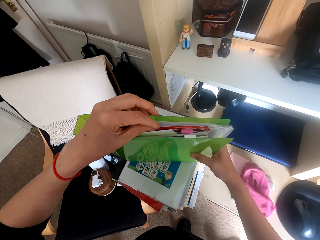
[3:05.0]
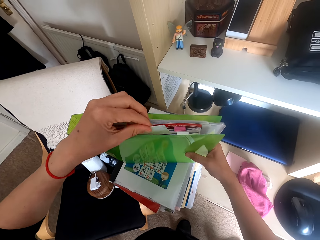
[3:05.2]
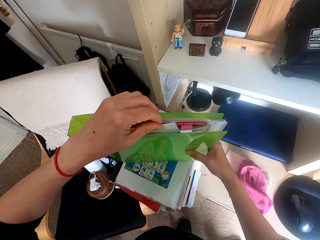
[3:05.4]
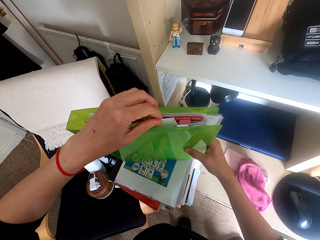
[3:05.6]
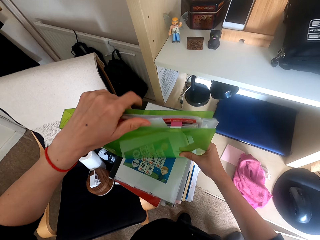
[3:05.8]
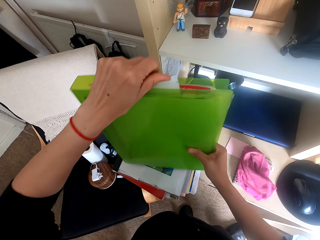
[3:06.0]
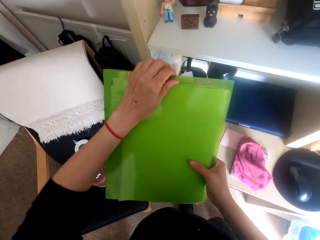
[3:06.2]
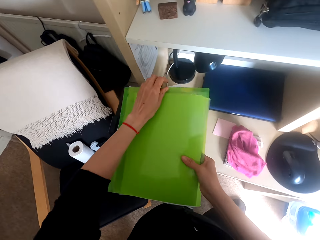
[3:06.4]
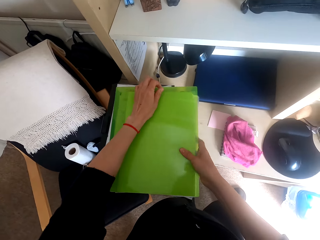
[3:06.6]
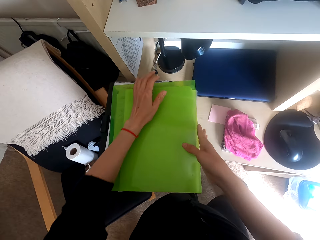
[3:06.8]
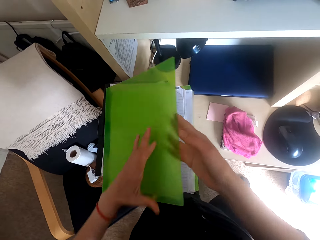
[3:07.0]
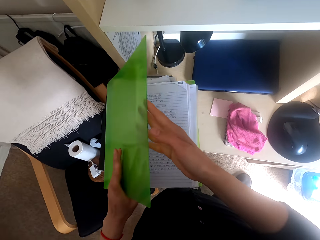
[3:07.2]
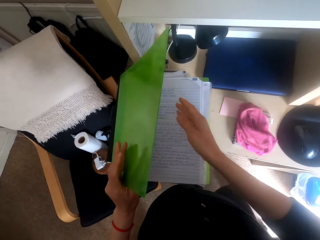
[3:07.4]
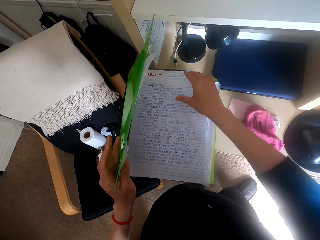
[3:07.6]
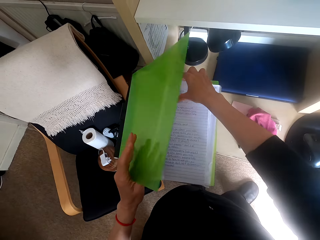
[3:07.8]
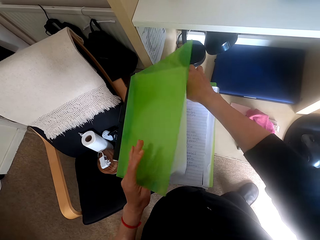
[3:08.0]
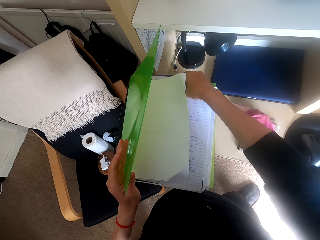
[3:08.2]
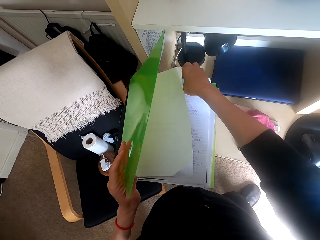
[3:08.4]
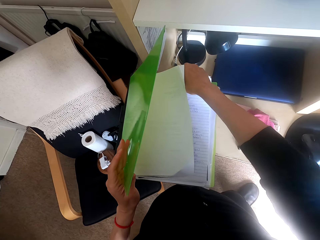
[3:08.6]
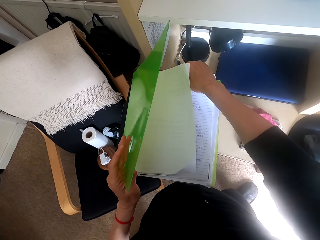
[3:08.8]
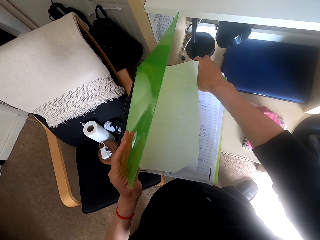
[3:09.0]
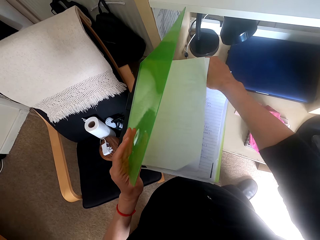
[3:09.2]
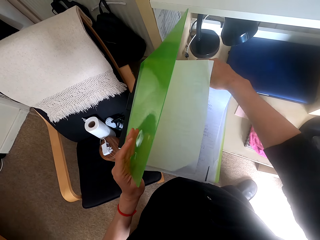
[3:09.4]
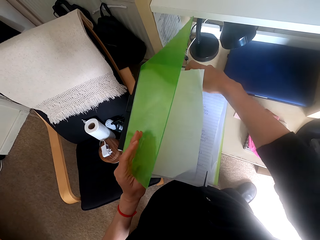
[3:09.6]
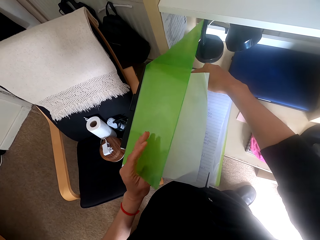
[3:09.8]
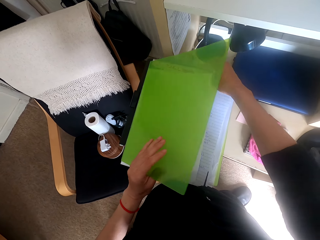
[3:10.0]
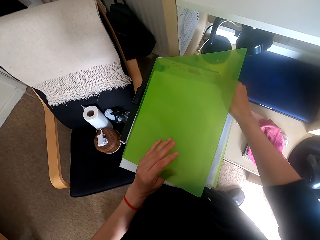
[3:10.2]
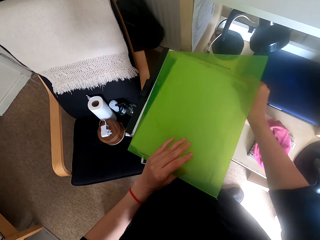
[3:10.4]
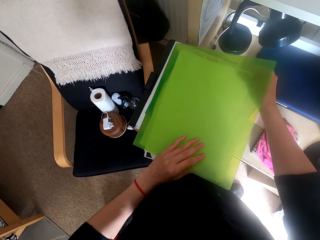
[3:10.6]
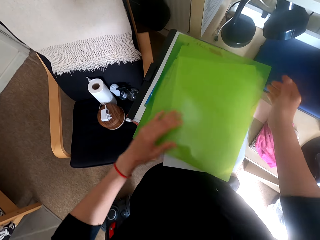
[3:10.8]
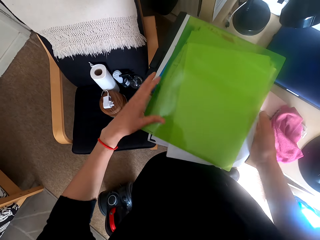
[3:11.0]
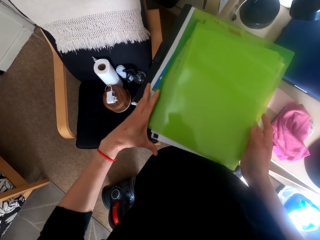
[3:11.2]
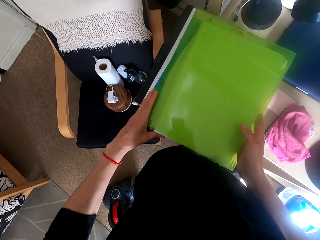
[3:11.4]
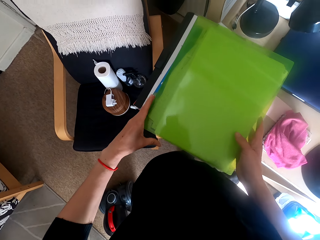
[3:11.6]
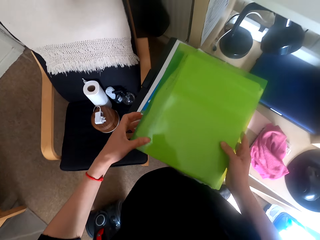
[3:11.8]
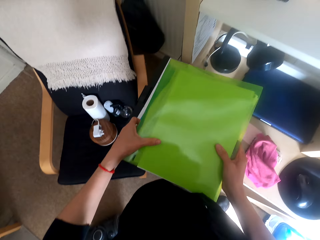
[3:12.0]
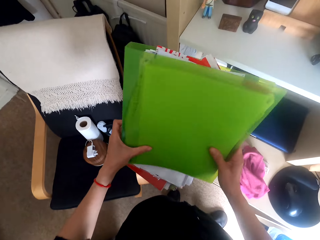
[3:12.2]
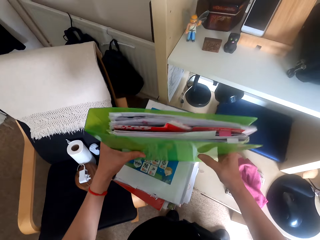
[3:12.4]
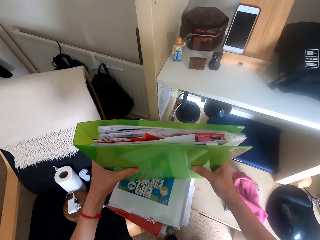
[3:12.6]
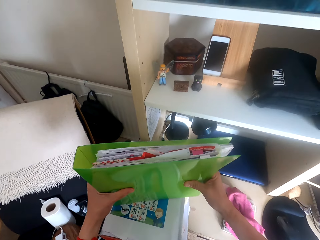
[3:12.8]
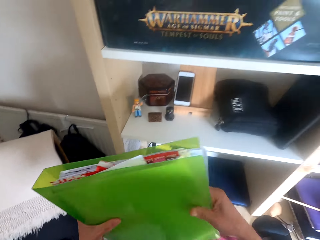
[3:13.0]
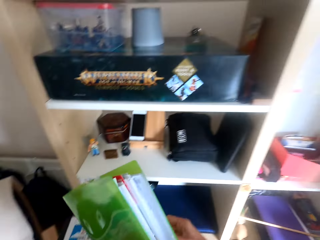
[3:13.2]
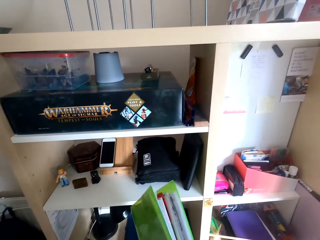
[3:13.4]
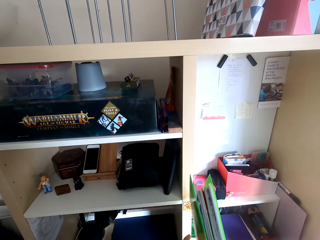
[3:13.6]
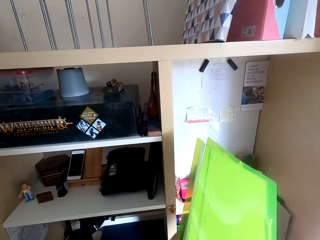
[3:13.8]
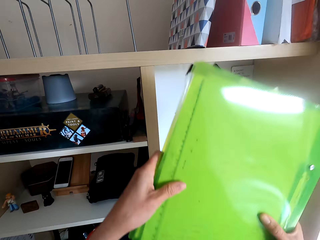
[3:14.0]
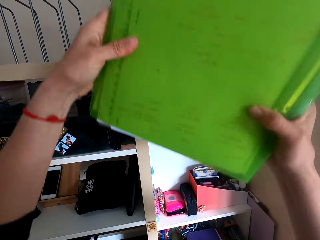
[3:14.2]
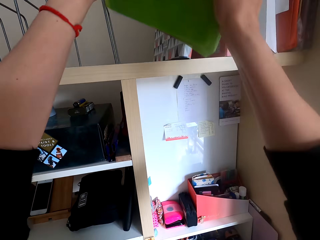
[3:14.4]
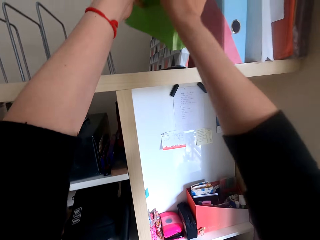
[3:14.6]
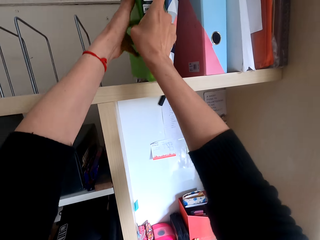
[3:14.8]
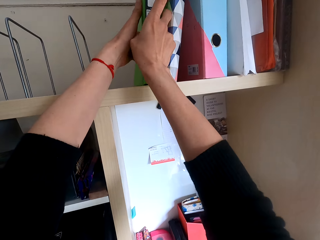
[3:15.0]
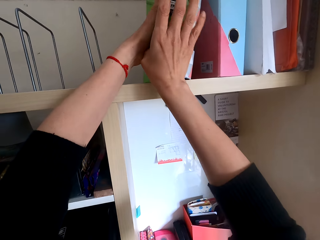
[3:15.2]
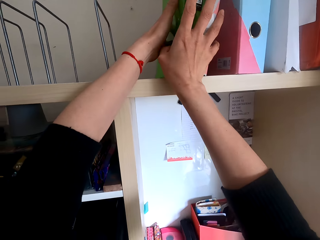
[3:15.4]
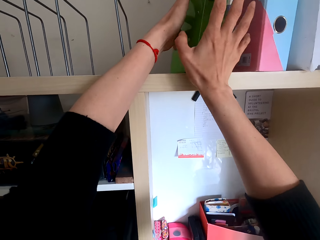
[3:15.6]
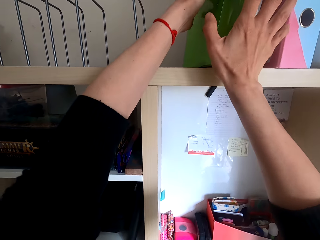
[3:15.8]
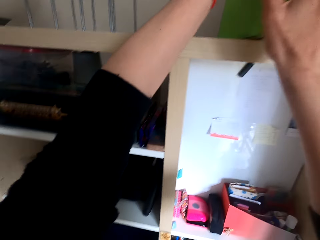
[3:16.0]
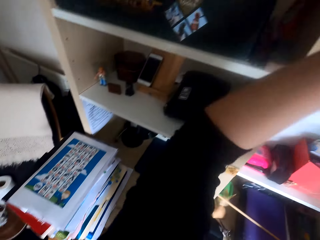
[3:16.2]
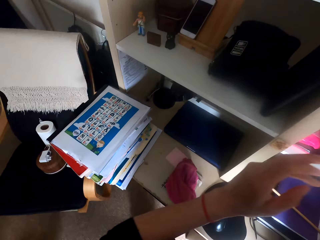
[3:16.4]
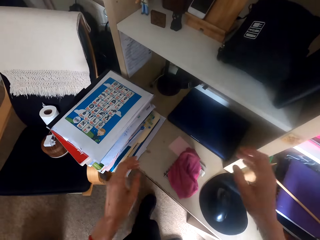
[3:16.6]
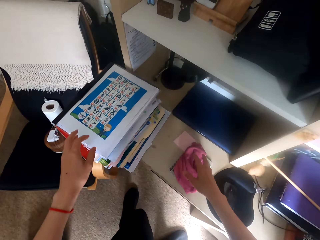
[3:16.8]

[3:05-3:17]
The camera wearer arranges the papers in the file. They place the file on another. They open the file. They arrange the papers in the file. They lift a file. They put the file on a shelf.

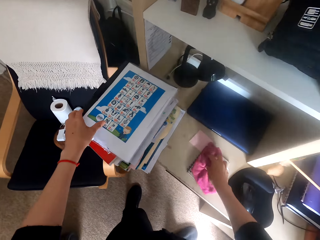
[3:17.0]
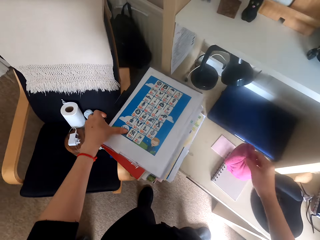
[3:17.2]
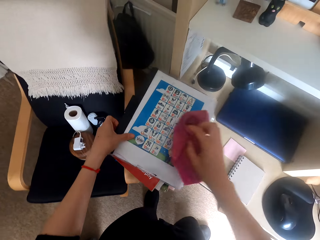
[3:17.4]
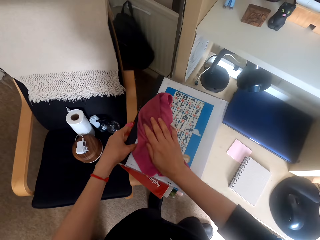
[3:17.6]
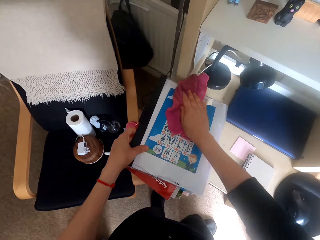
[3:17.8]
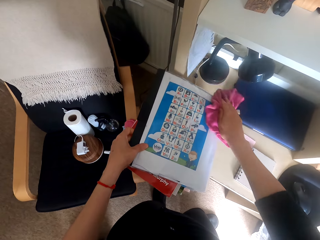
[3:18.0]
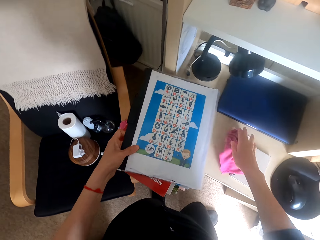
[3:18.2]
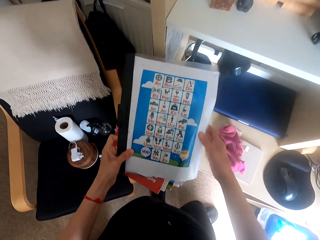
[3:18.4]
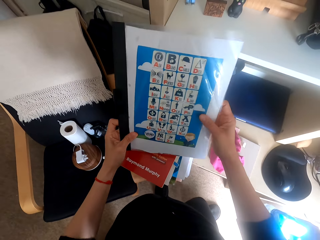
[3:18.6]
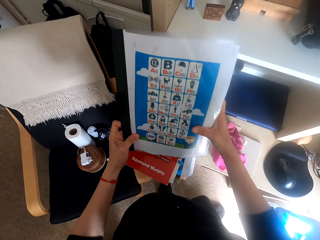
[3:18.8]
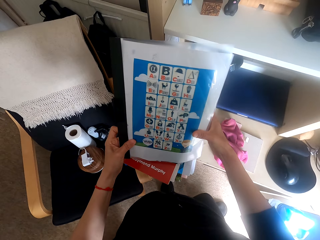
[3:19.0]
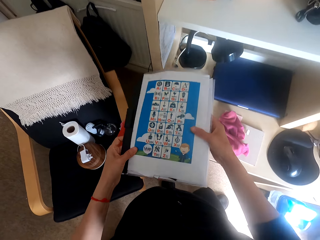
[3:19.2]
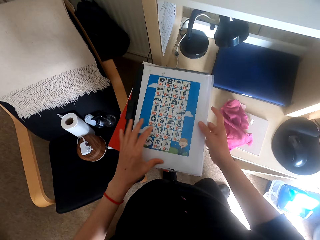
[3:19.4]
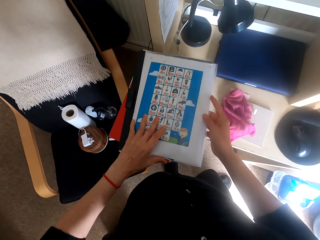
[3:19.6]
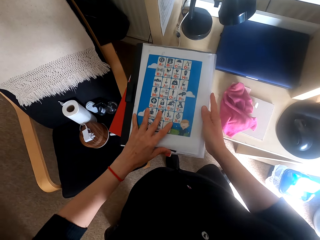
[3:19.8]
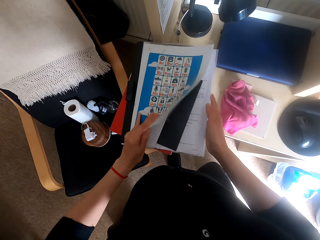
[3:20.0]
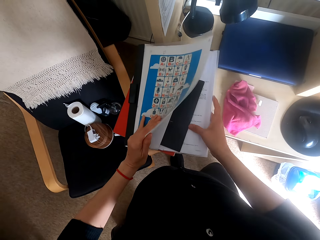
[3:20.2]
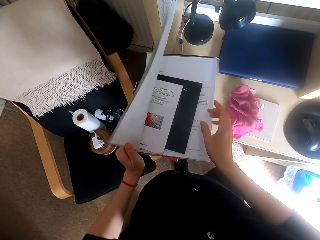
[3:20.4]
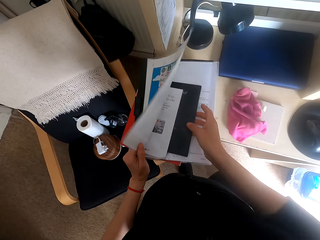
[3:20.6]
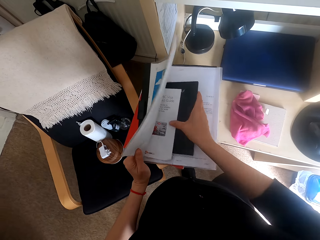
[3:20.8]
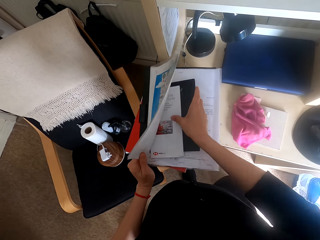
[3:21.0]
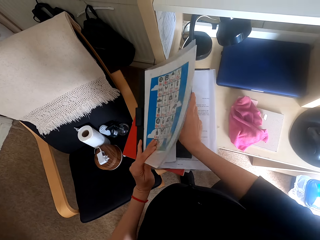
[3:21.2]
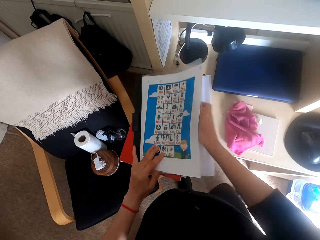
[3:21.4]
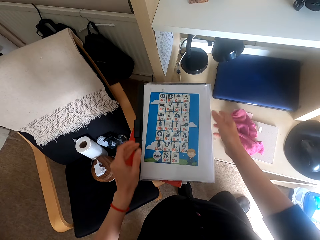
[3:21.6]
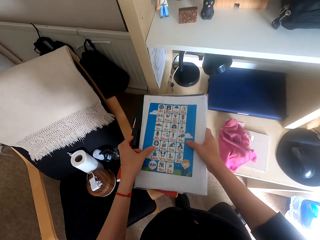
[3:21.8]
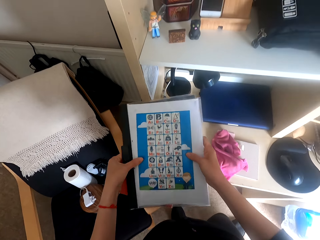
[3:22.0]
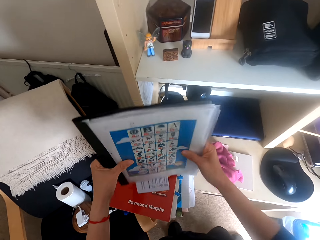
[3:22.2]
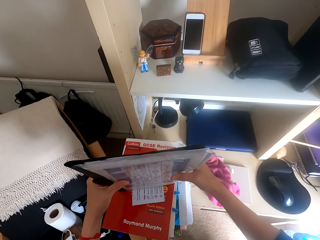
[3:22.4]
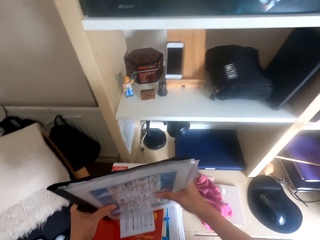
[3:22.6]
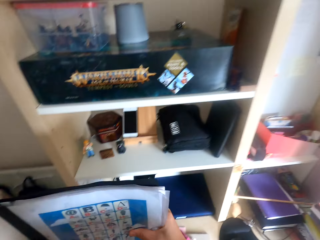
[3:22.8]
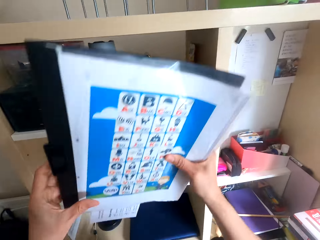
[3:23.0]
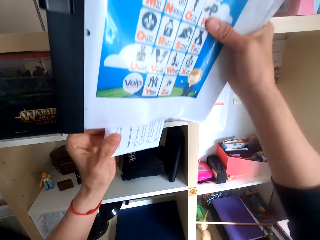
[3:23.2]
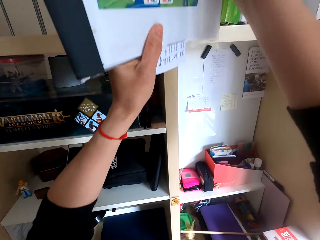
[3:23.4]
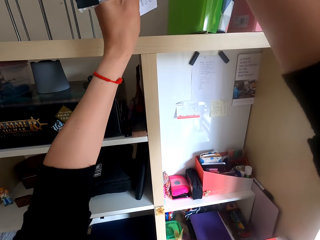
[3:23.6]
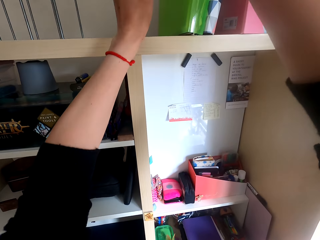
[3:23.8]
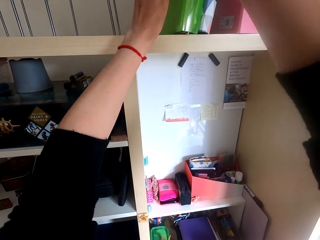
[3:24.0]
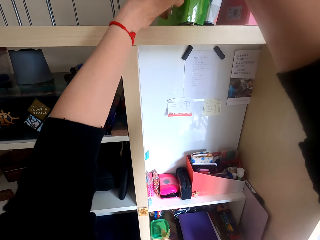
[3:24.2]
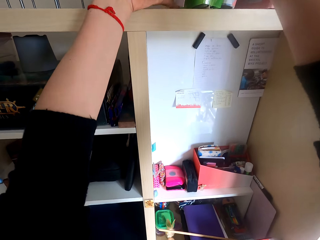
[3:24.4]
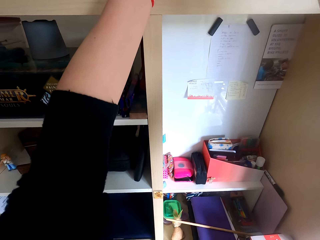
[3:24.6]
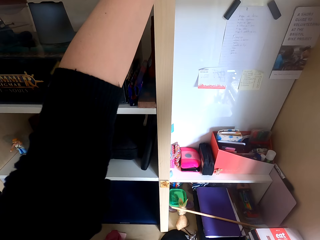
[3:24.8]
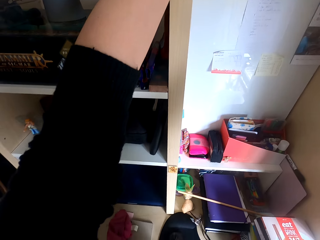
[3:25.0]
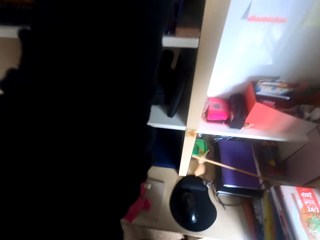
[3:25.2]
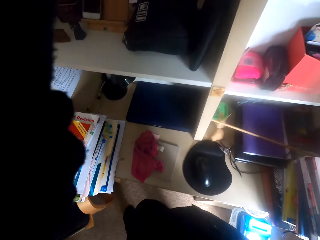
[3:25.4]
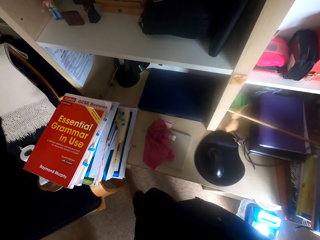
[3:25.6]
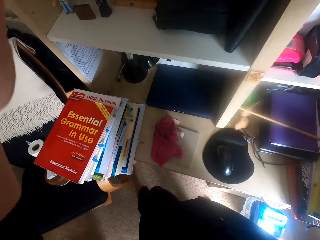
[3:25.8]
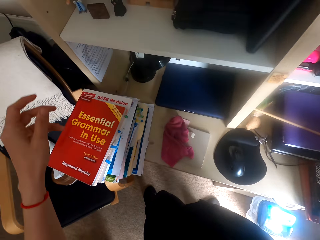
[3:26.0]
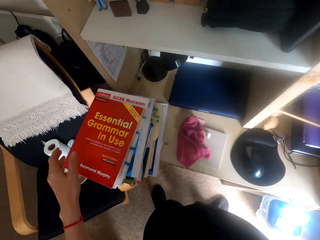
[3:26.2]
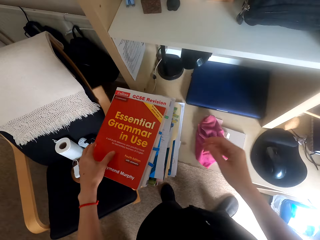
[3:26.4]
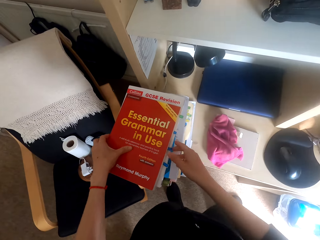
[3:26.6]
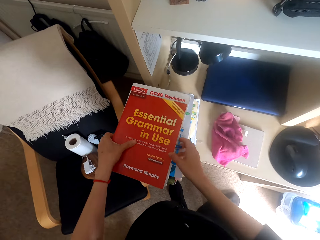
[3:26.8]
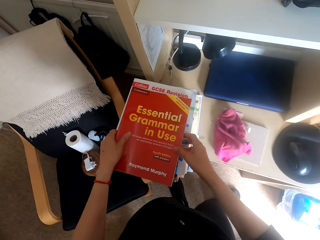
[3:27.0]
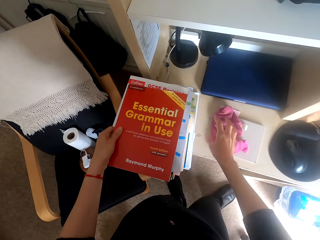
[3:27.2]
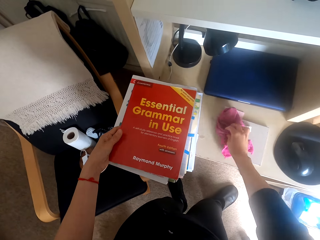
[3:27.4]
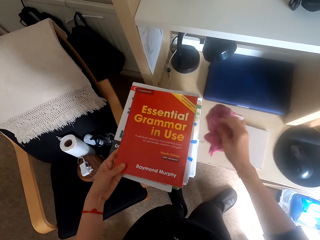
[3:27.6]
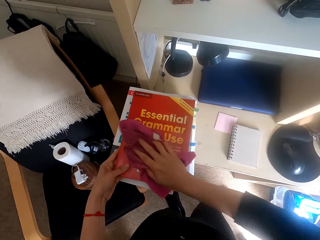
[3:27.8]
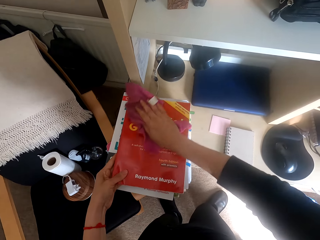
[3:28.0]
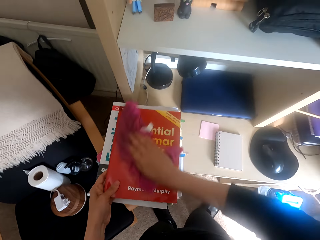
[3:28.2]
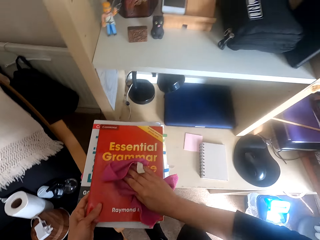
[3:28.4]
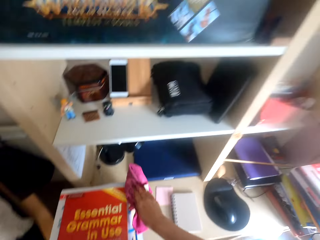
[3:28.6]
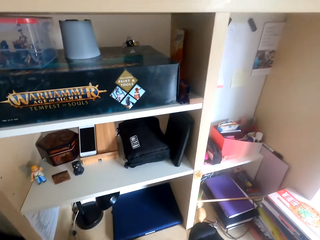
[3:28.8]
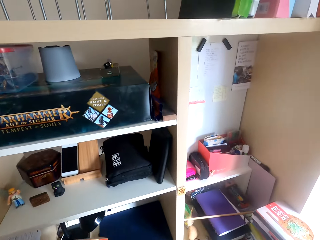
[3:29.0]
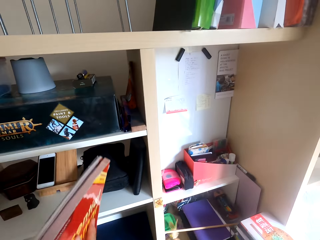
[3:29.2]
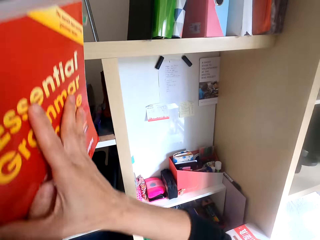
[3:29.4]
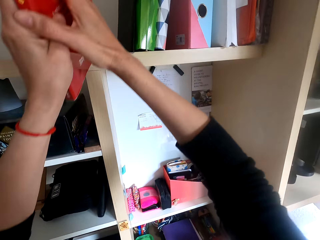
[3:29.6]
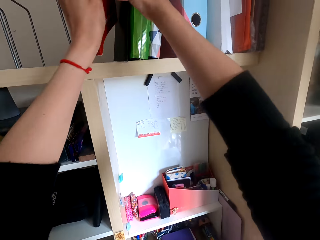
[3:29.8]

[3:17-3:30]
The camera wearer picks up the towel or cleaning cloth on the table. They wipe the file. They drop the cleaning cloth on the table. They lift the files, drop the file, and open the file. They arrange the papers in the file. They lift the file. They put the file on the shelf. They hold a book. They pick up the book on the table. They pick up the towel on the table. They wipe the book. They drop the cleaning cloth.
